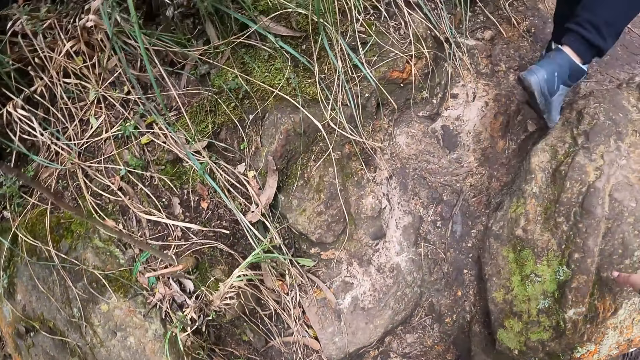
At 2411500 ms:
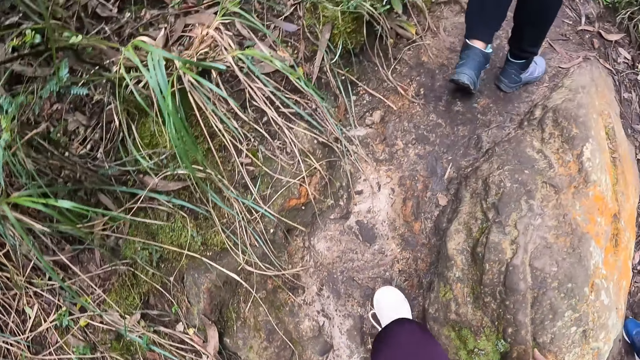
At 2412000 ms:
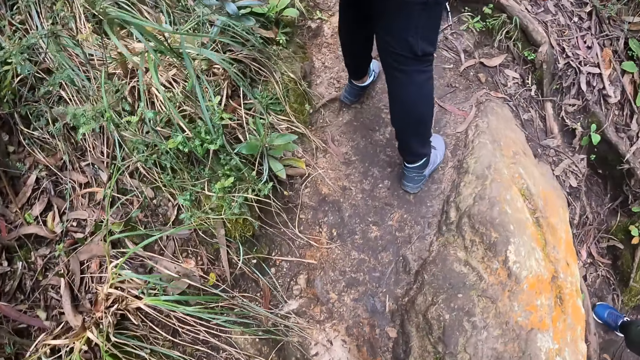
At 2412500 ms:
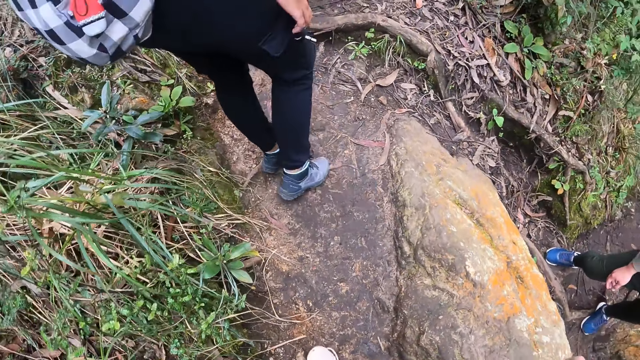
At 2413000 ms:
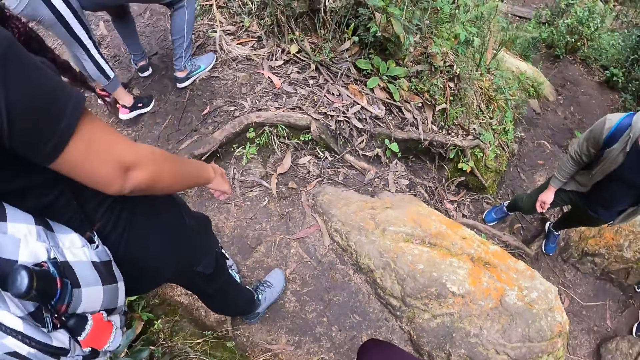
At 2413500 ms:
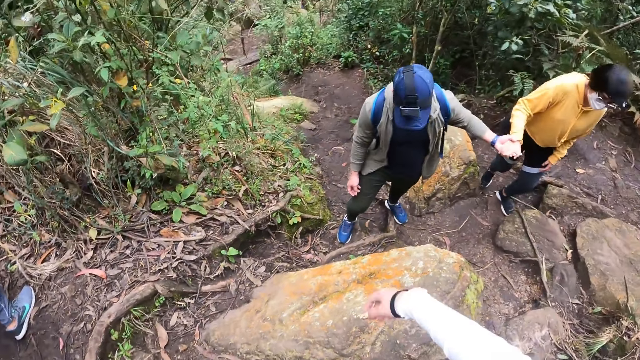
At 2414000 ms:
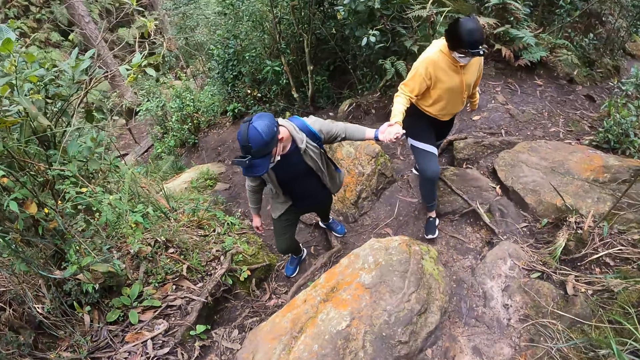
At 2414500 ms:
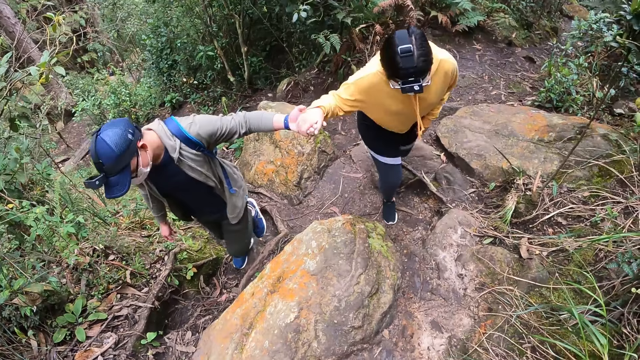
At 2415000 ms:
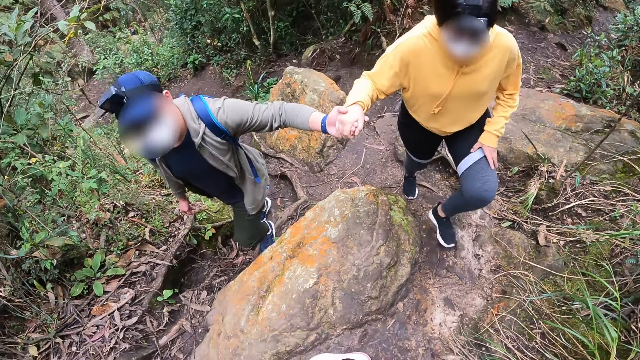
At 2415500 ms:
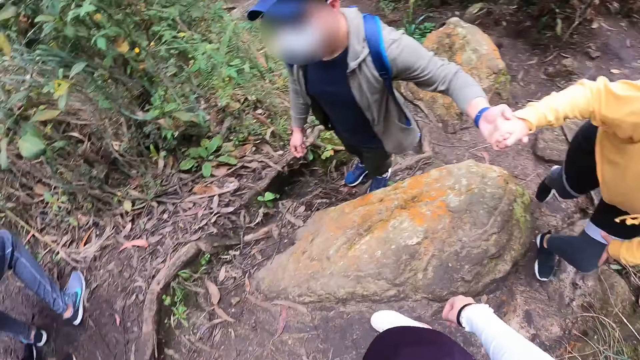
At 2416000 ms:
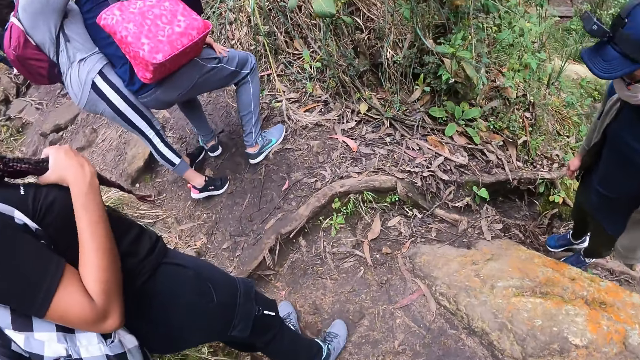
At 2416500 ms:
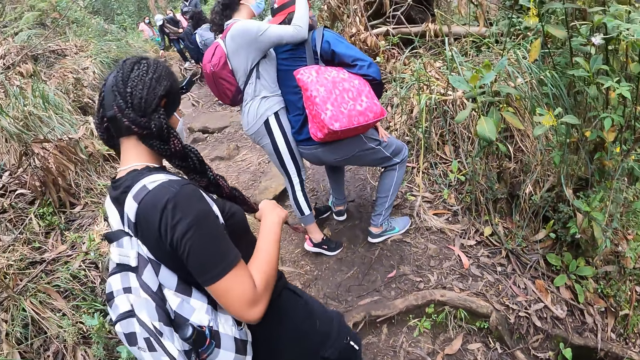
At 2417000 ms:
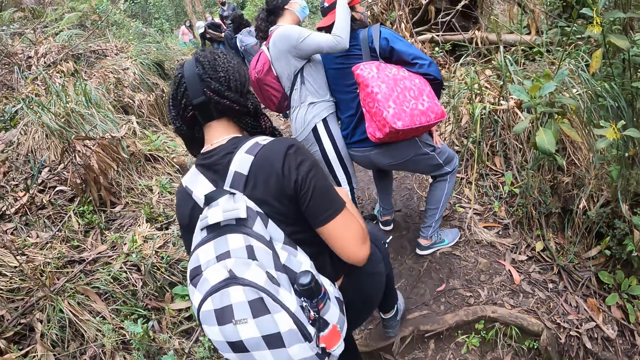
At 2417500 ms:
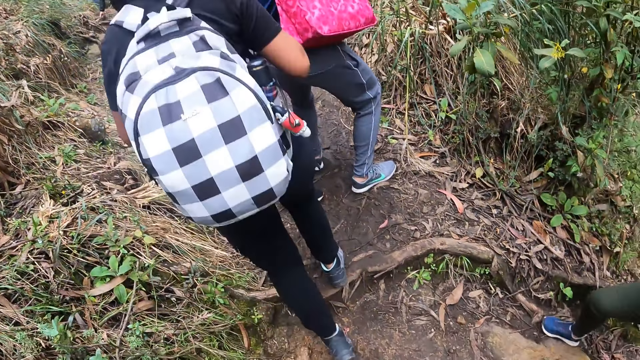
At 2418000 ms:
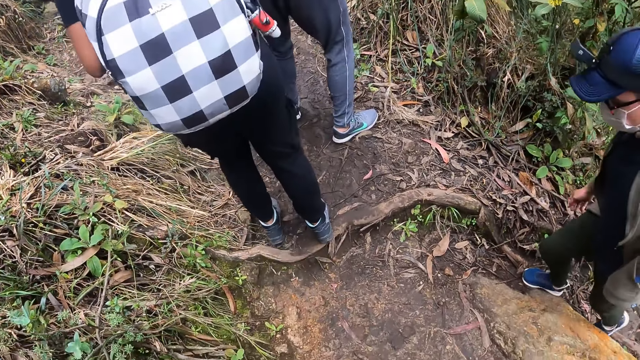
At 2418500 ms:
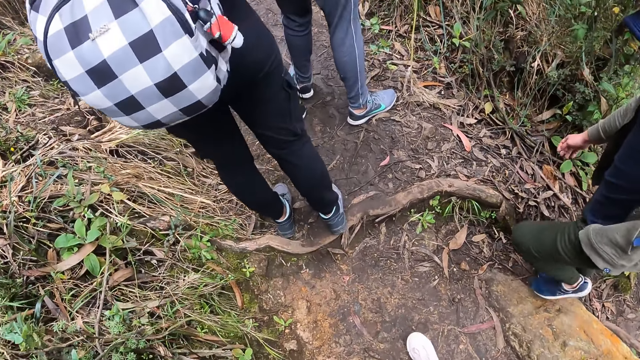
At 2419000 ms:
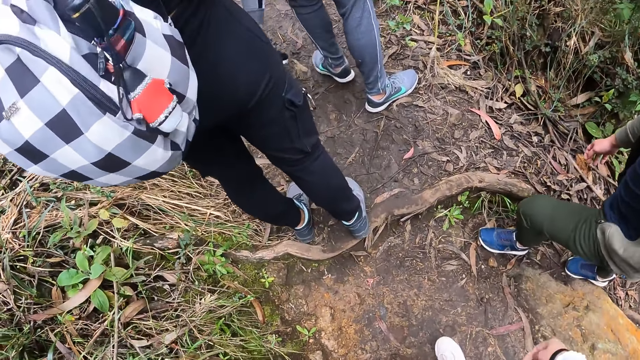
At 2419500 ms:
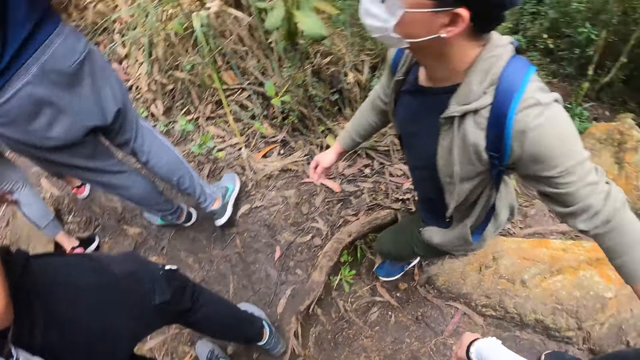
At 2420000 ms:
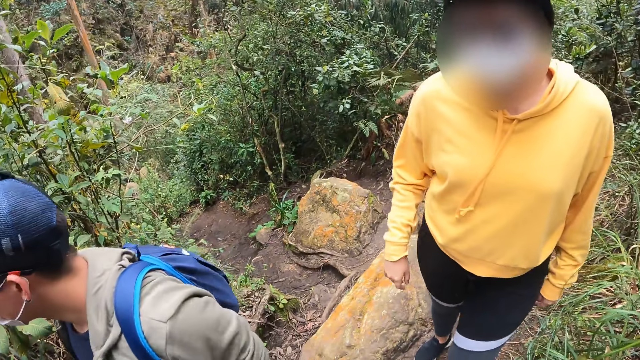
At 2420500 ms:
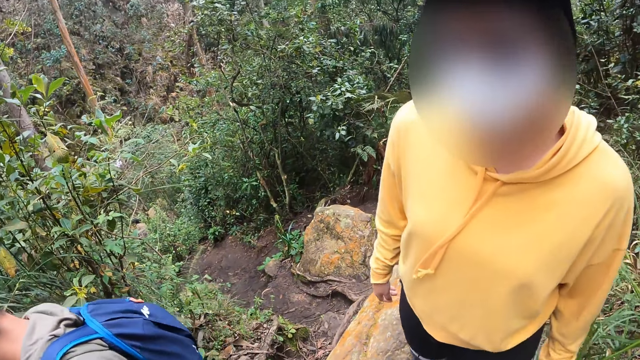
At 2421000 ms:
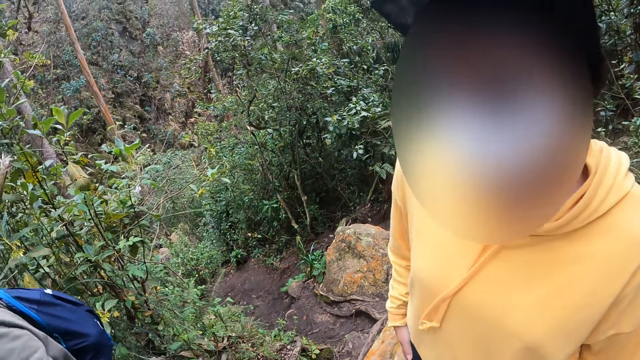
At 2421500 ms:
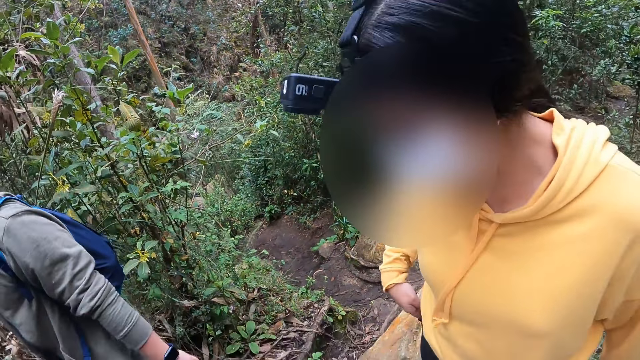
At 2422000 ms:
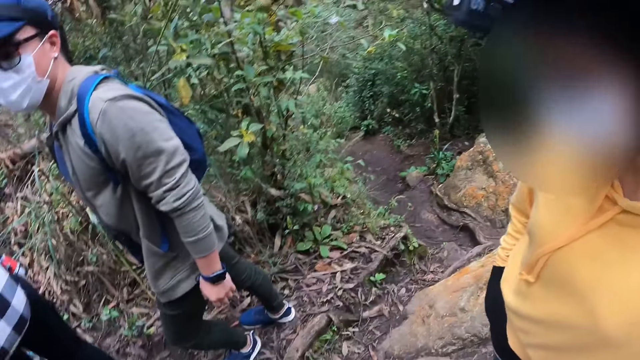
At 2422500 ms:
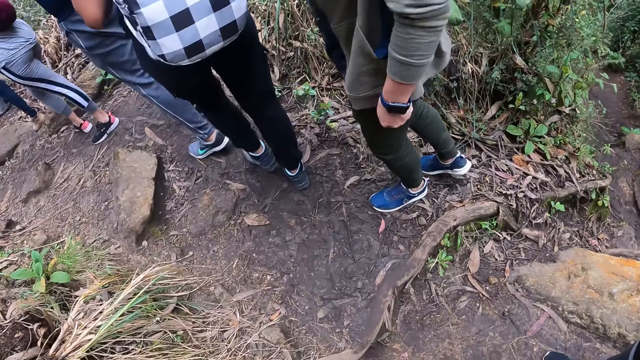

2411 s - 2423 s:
The camera wearer touches a big stone on the ground with her right hand. She looks around. She walks in the forest.

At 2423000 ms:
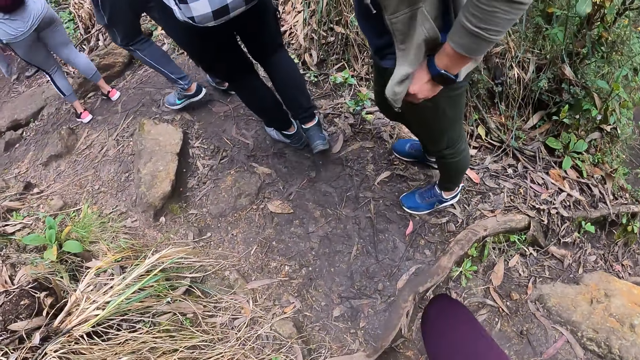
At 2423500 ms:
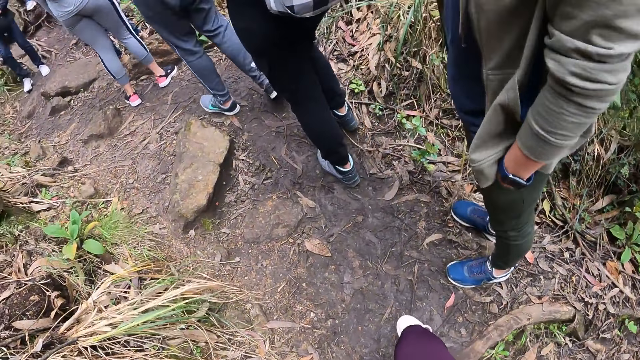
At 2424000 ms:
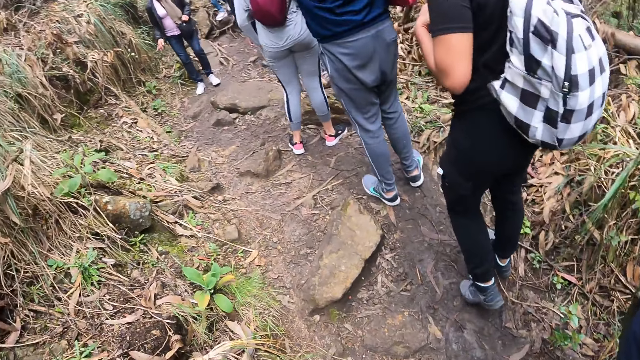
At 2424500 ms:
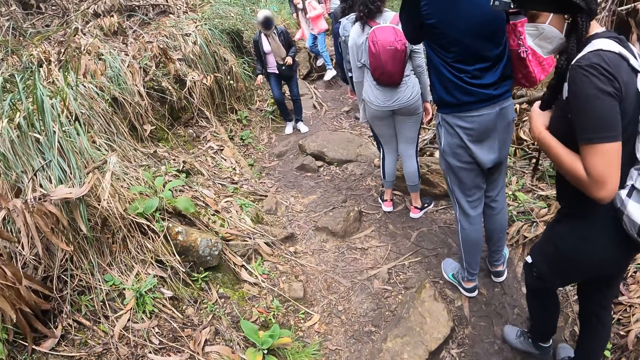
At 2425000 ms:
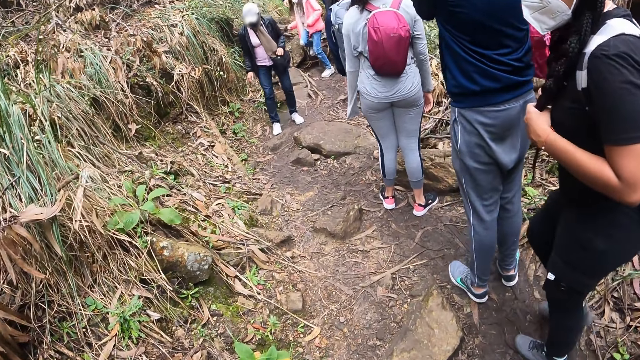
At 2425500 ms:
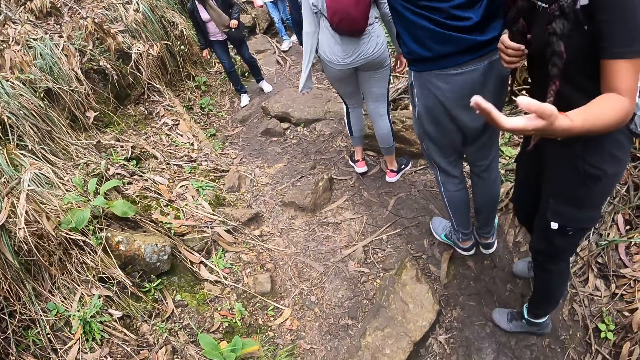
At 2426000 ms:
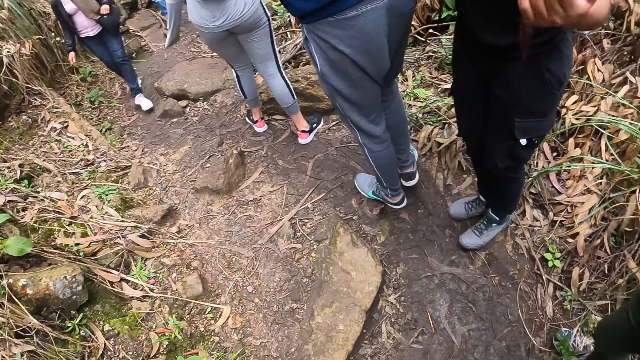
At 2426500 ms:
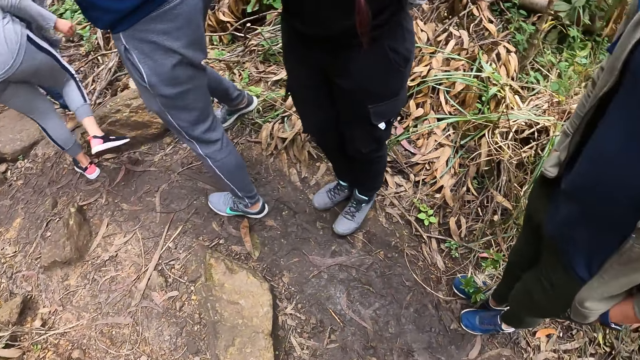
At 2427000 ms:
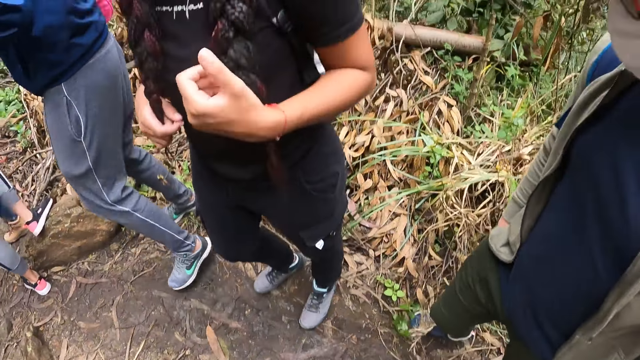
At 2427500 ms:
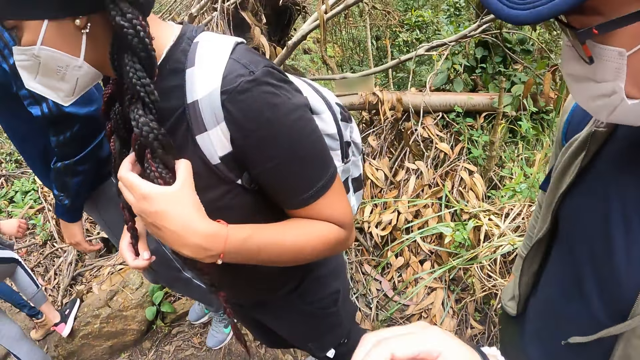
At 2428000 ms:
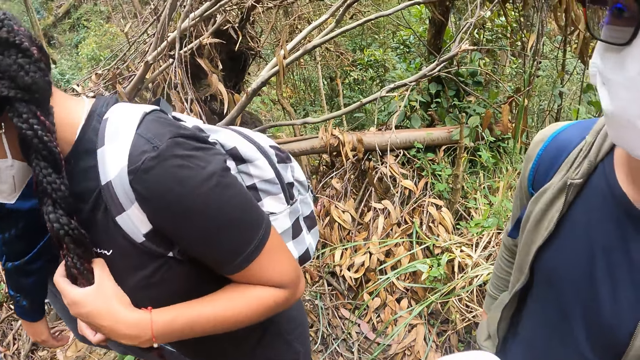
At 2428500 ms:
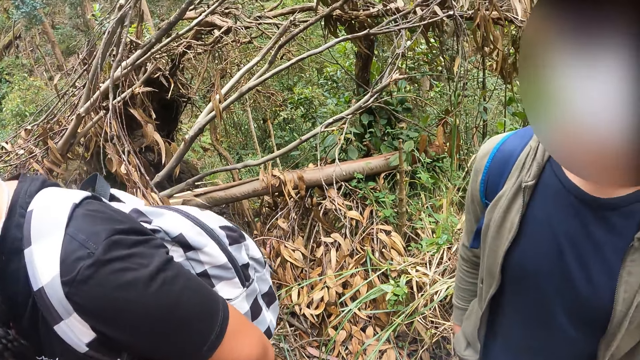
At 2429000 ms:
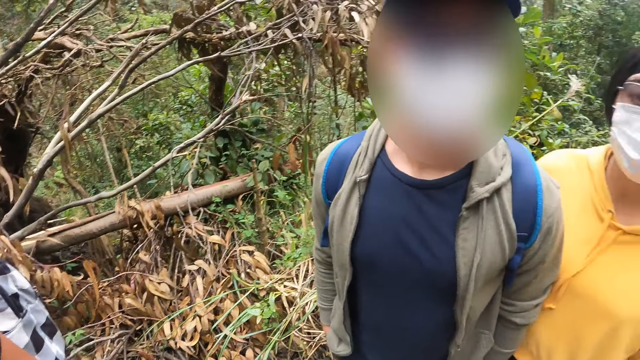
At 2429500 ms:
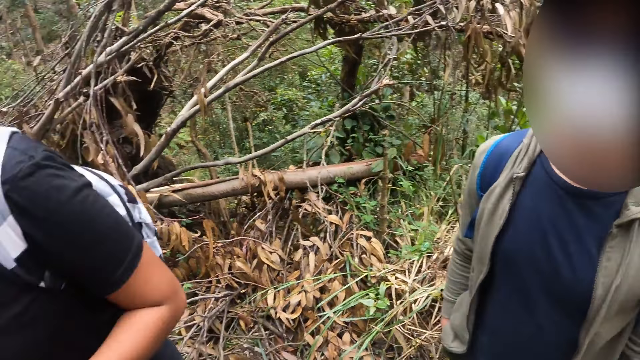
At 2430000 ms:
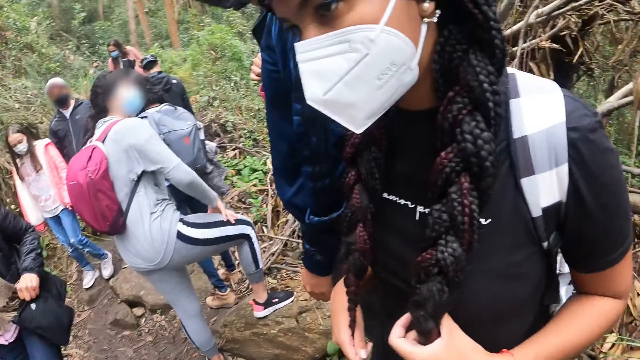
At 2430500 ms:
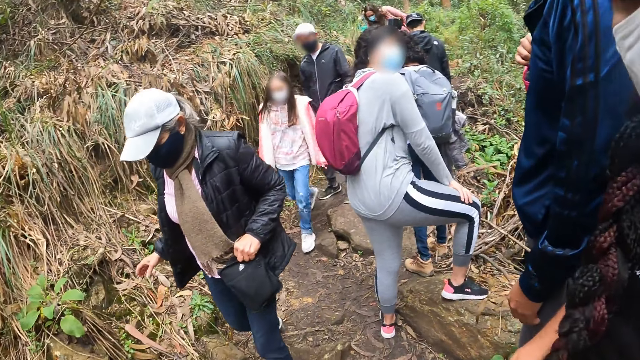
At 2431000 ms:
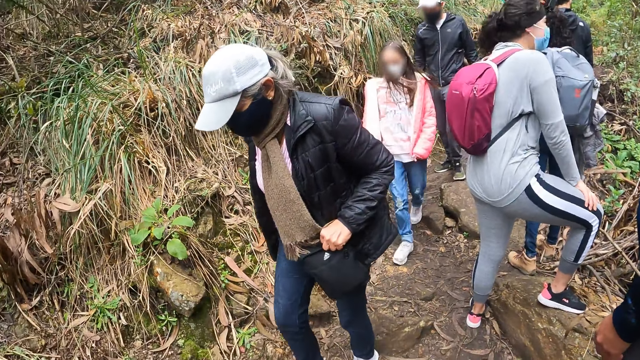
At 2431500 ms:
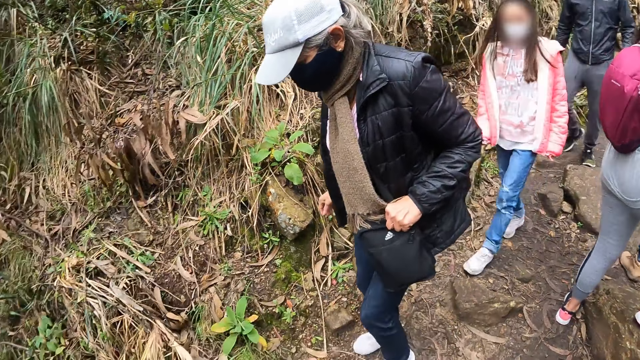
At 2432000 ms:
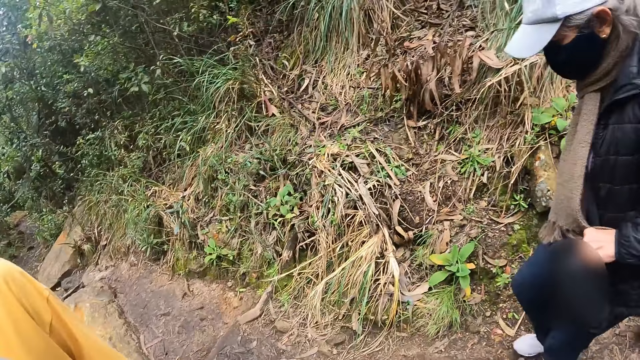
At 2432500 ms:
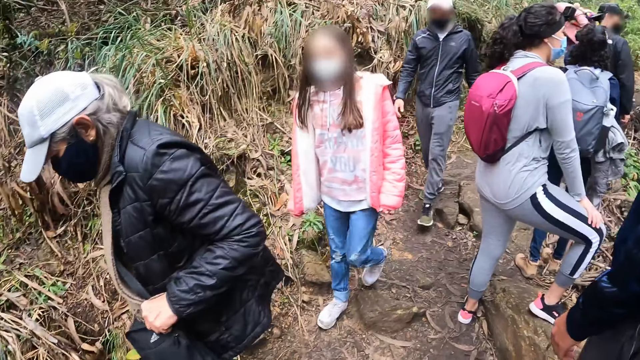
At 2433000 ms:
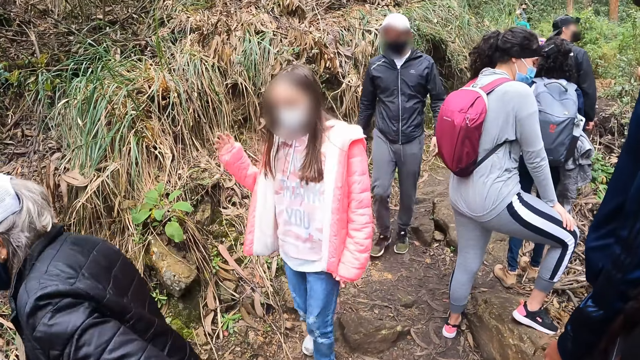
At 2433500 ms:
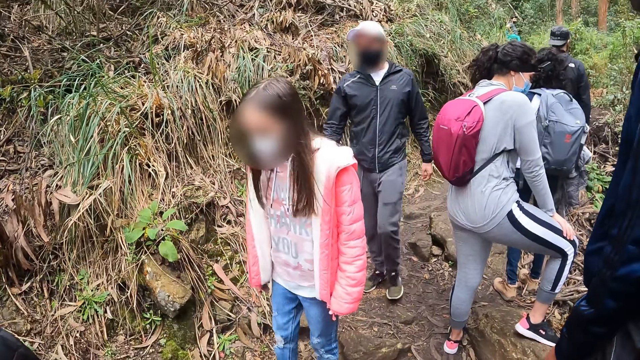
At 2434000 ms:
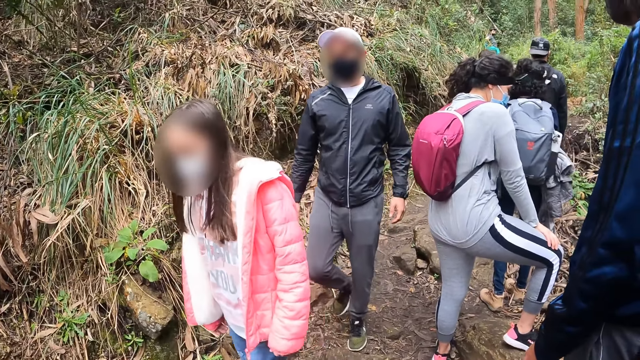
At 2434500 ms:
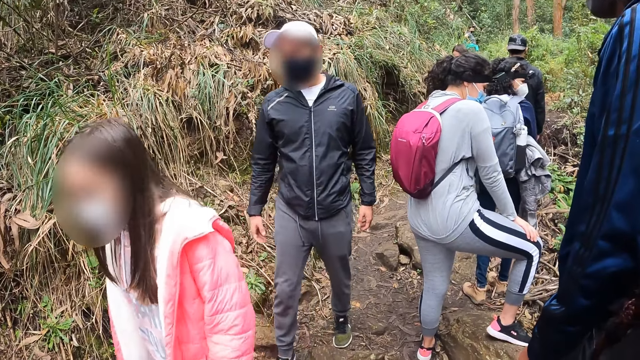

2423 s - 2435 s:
A man walks past the camera wearer. A lady walks past the camera wearer.
